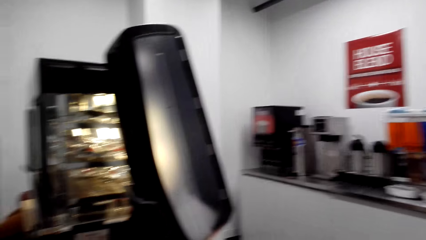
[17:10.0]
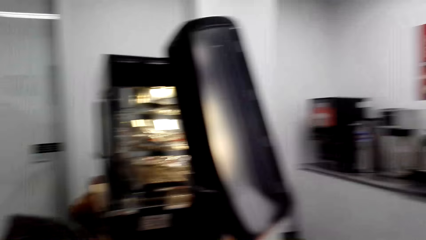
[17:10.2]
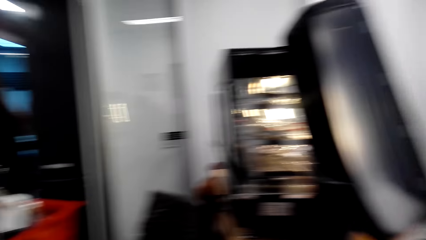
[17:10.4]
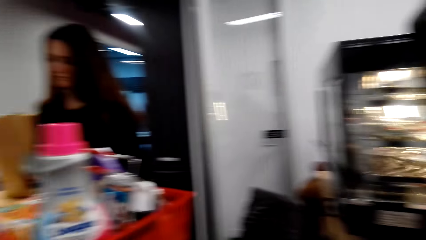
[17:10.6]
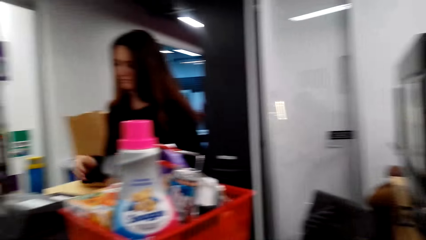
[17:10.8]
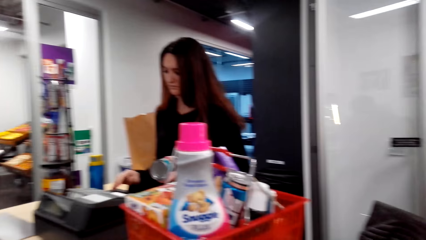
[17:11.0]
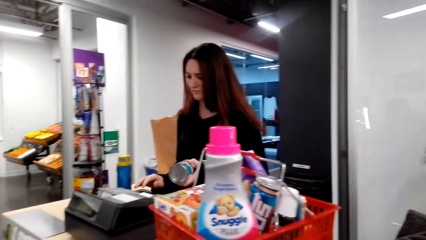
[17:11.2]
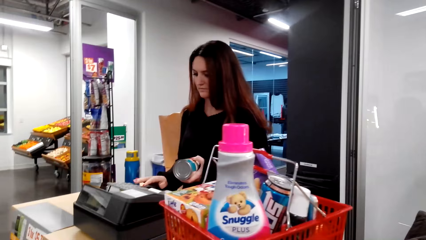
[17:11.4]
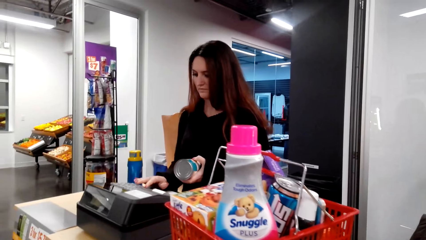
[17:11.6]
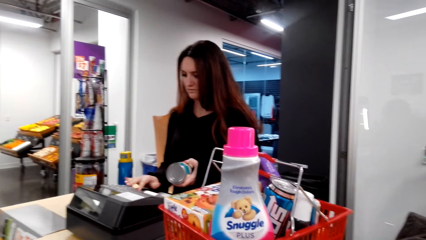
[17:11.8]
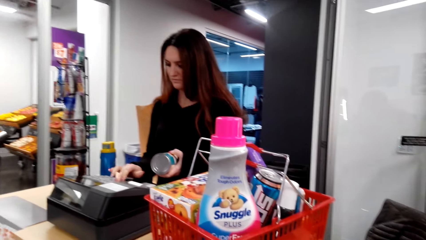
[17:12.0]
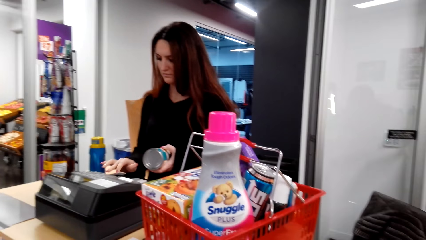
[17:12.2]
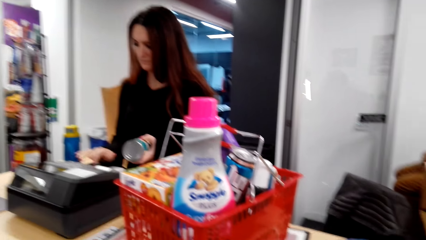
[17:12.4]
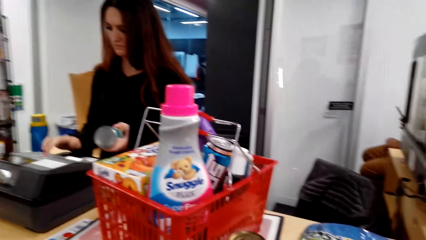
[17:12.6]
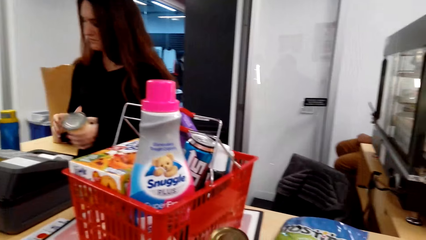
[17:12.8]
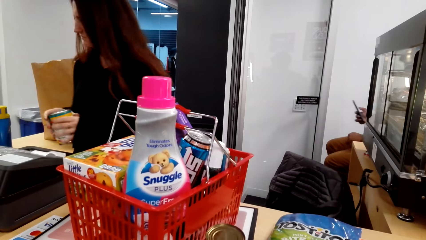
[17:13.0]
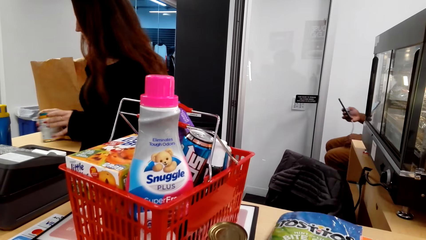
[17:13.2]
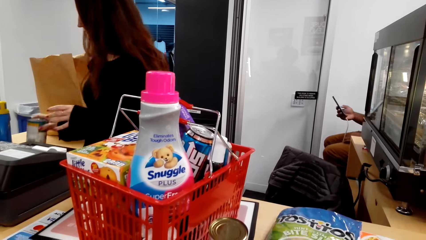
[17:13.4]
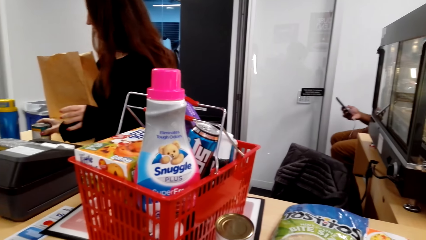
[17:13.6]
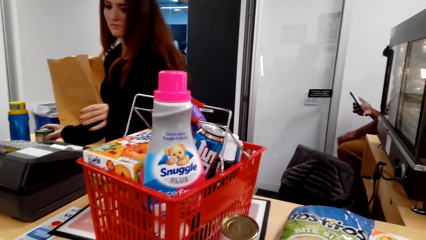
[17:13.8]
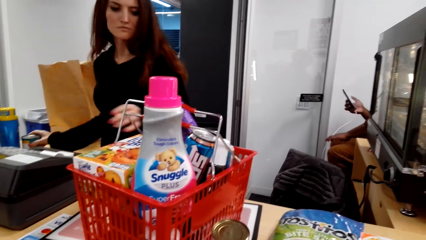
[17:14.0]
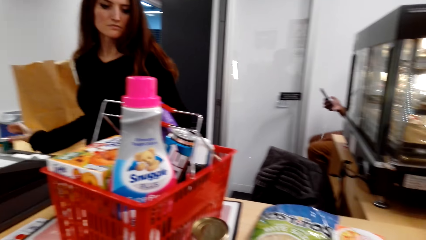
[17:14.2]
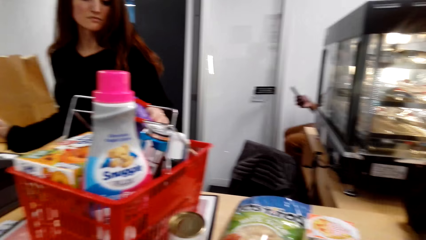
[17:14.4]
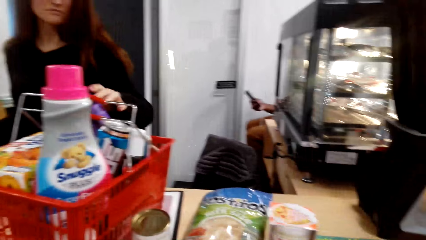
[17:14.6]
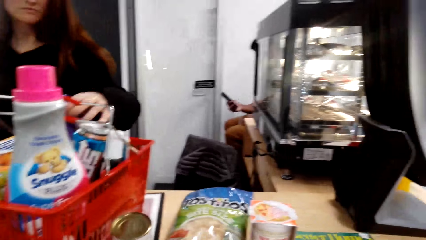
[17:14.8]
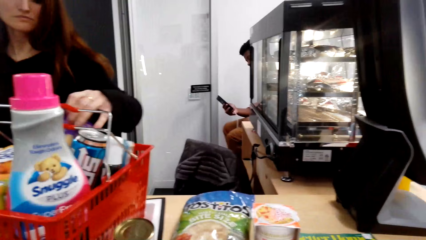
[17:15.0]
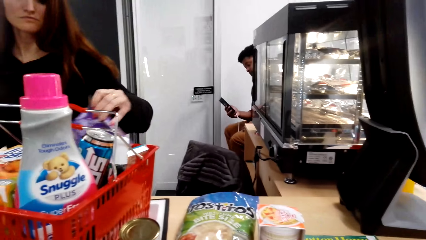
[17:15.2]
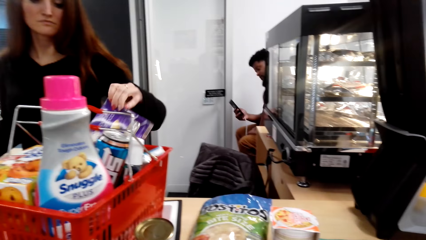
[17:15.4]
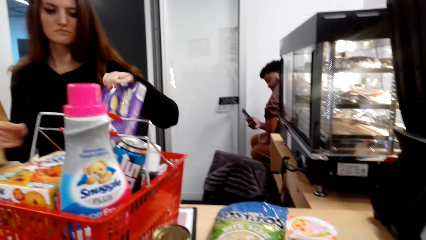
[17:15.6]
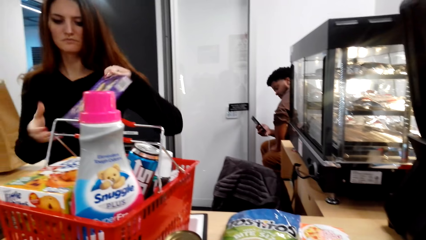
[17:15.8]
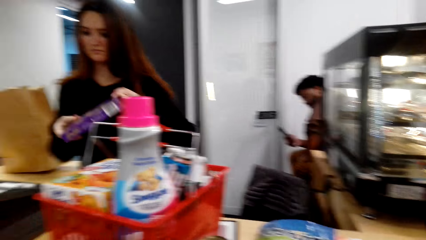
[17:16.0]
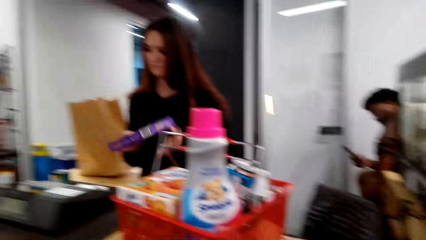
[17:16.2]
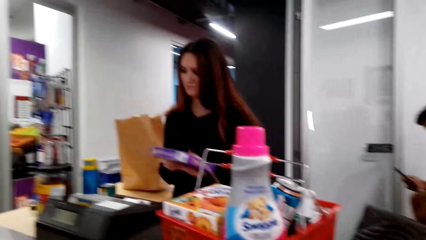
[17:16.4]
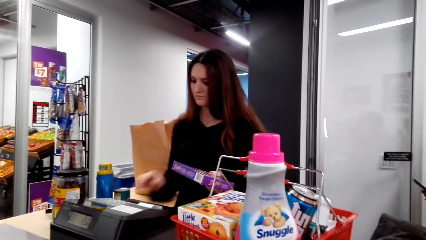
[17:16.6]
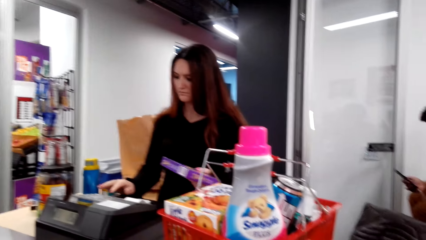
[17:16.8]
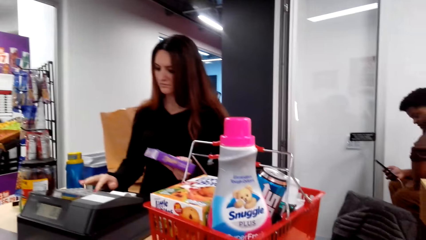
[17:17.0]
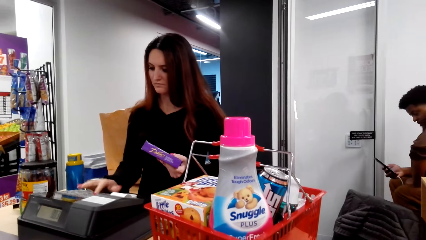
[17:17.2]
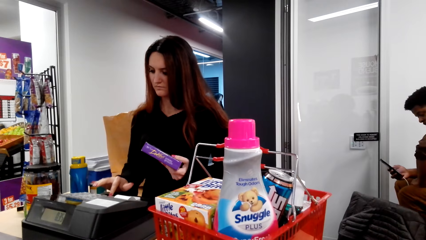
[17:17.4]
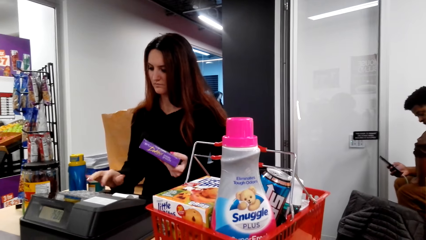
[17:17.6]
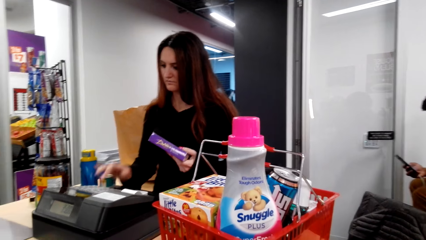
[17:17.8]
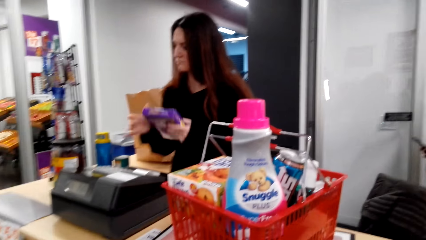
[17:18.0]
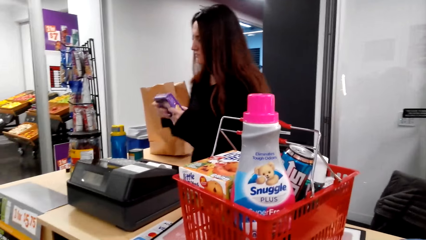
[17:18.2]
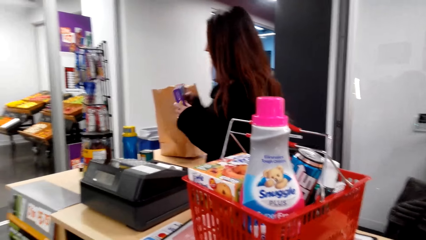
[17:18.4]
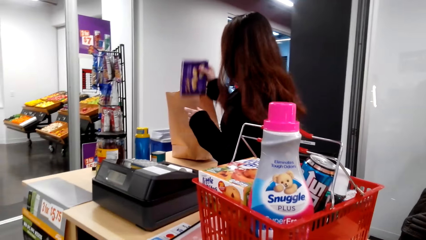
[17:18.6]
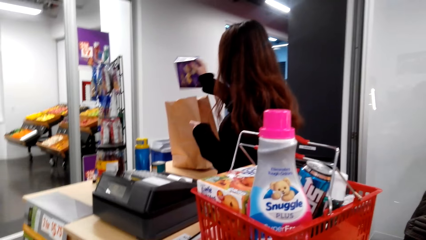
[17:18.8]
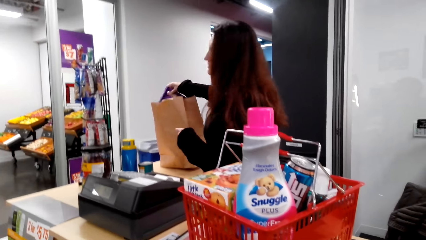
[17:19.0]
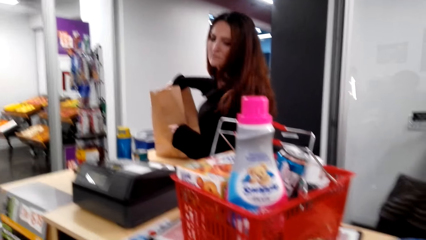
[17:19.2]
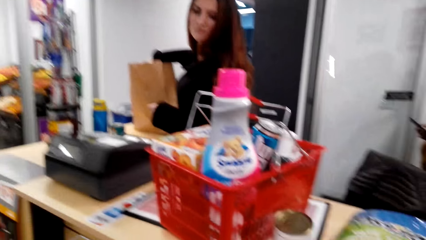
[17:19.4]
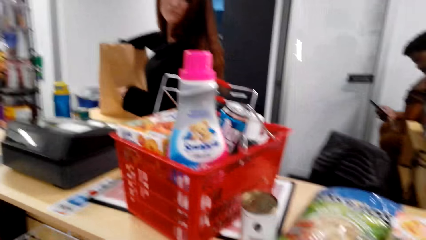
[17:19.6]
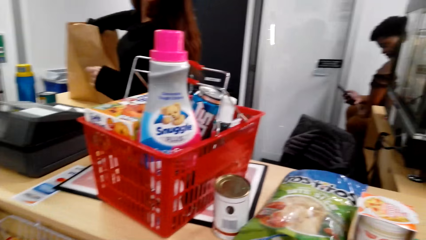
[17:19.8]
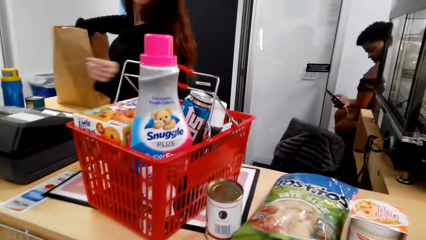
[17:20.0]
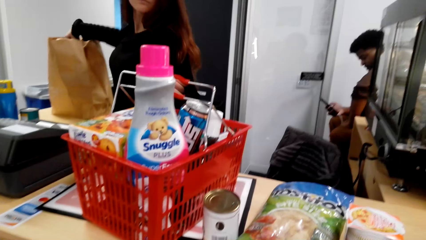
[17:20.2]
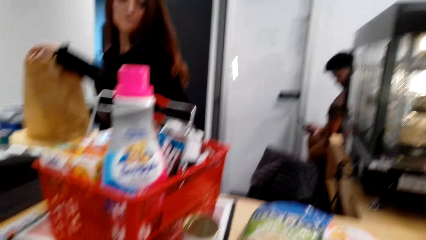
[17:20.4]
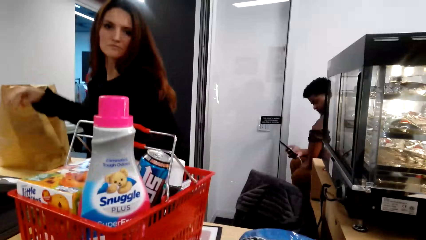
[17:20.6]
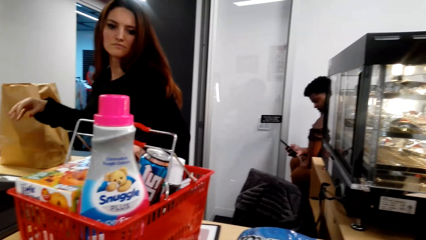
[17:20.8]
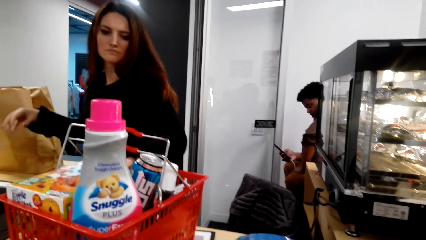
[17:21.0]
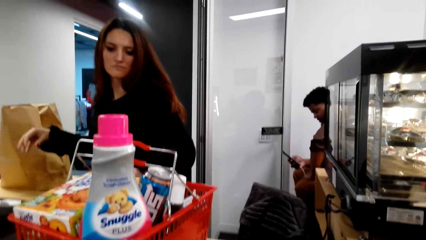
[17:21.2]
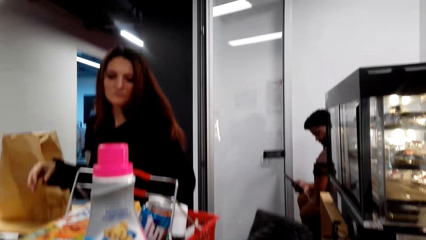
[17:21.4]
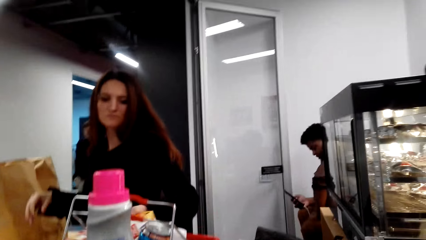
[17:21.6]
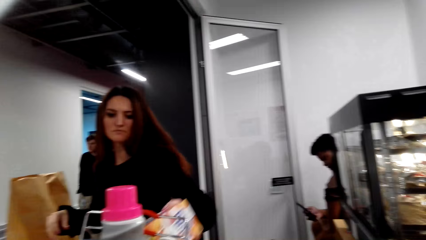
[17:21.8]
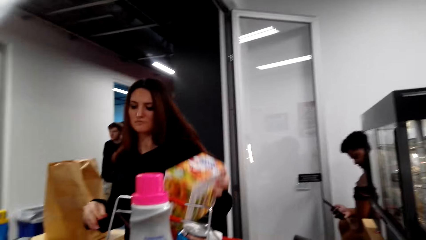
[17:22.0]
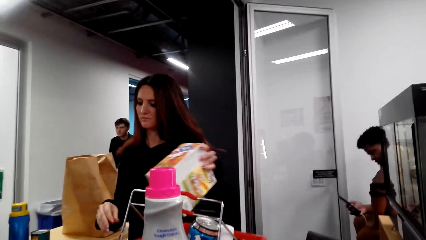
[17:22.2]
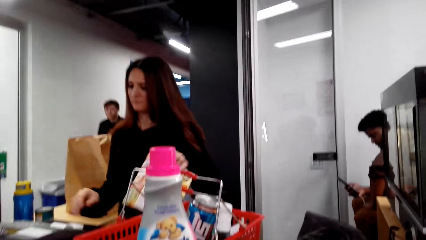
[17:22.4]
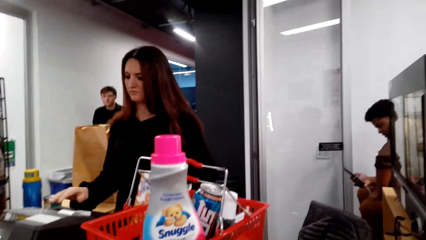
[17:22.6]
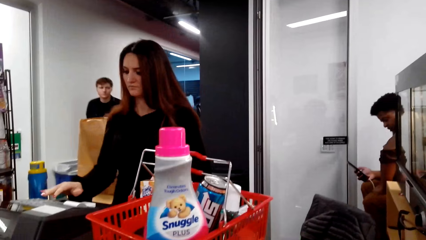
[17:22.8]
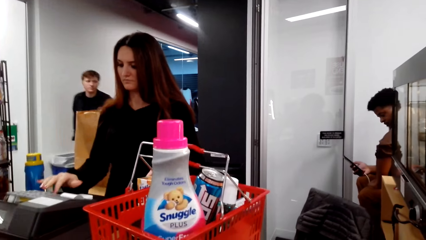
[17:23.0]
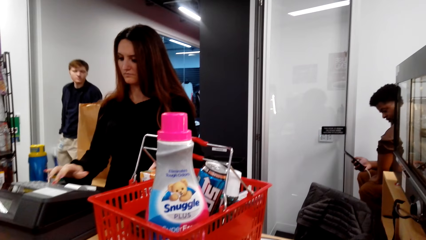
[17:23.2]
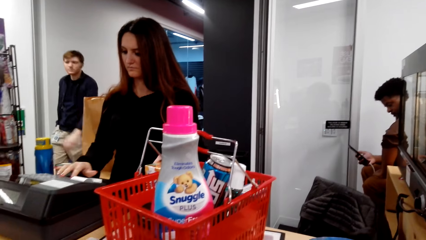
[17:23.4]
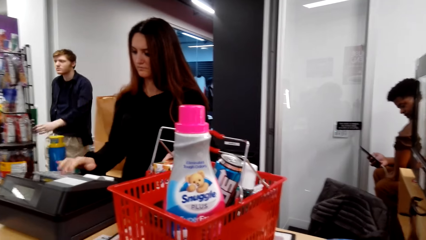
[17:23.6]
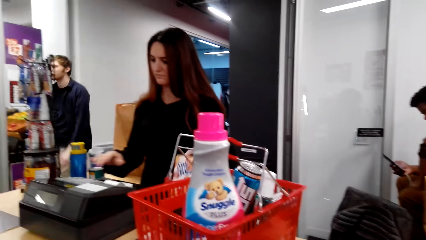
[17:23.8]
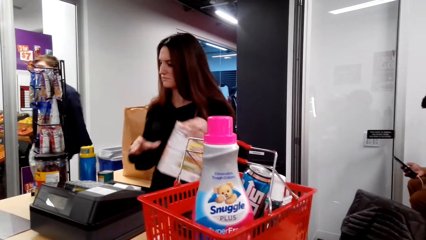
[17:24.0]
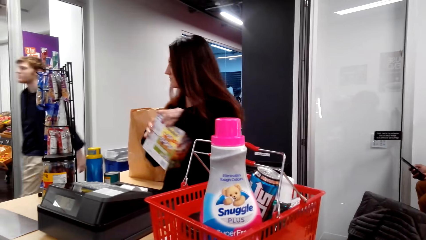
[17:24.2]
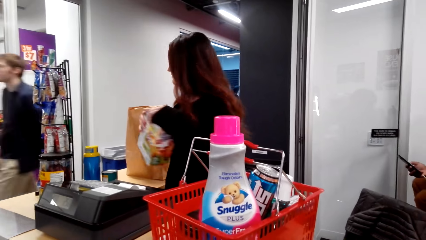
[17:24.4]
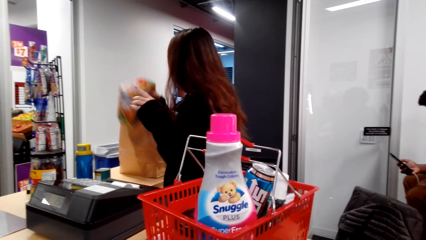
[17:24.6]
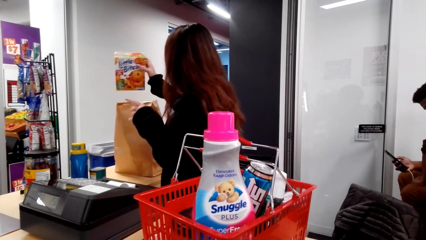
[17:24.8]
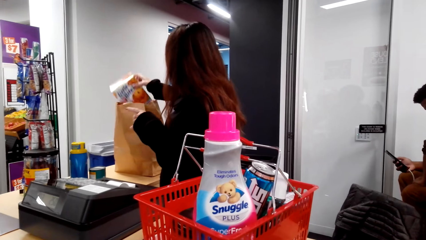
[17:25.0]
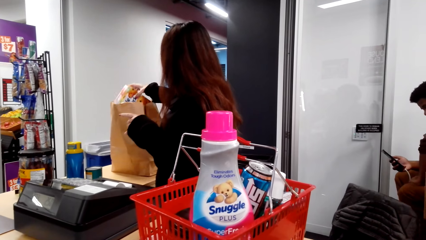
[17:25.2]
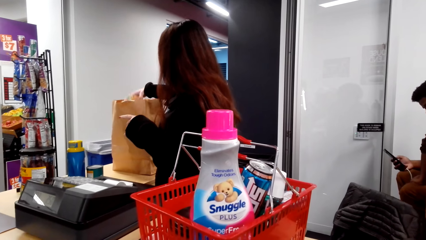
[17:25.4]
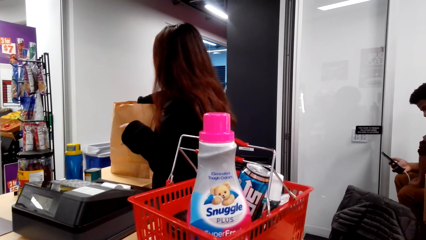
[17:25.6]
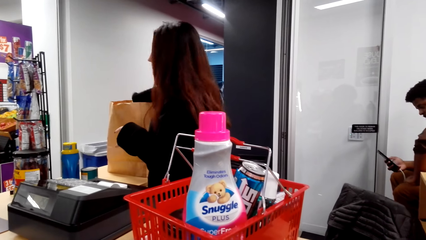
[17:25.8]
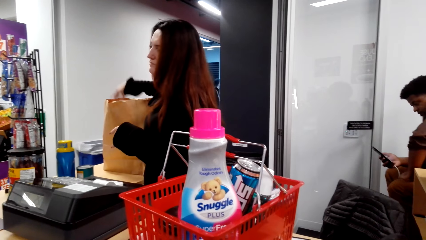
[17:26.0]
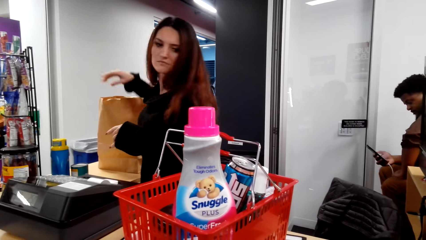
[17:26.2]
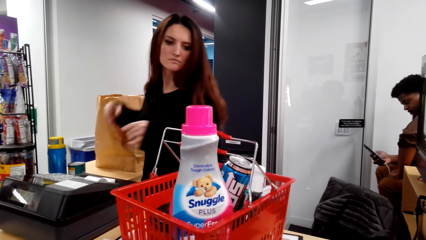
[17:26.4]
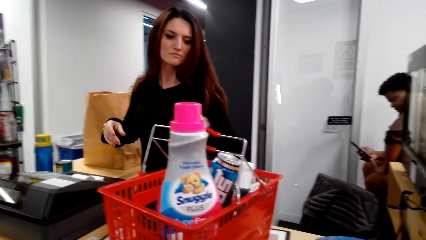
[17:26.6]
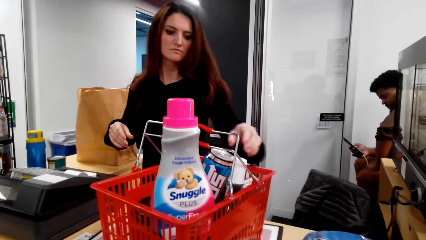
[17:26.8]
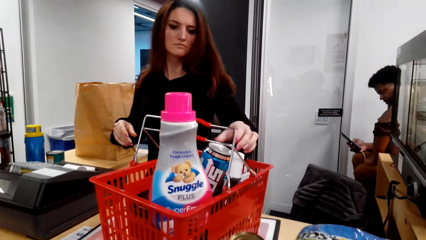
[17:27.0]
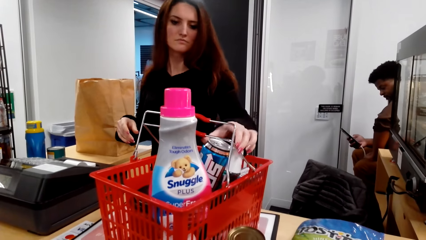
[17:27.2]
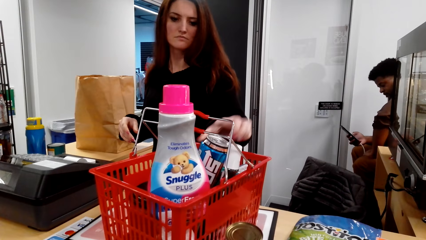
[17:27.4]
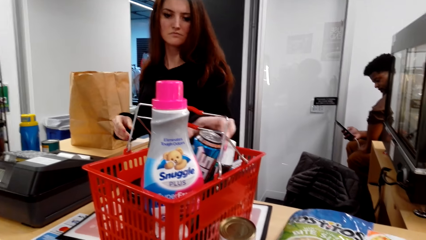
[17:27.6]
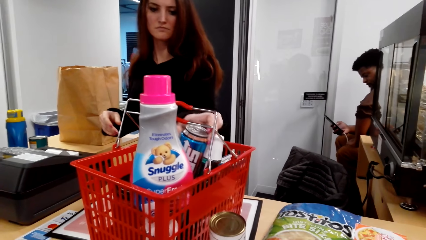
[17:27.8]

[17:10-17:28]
The cashier dials the cashier machine, scans goods and picks something. The camera wearer presses the cash machine. A man looks at a phone. The cashier puts something in a bag and picks something. Another man walks across. The cashier puts something in the bag.
